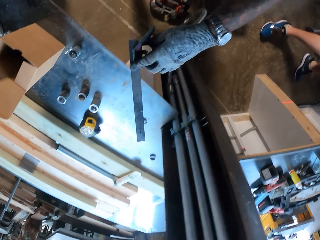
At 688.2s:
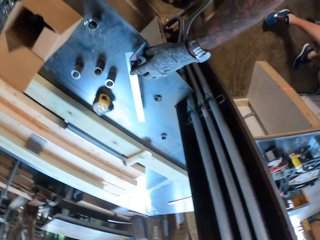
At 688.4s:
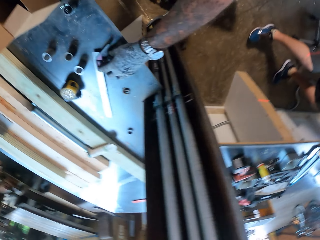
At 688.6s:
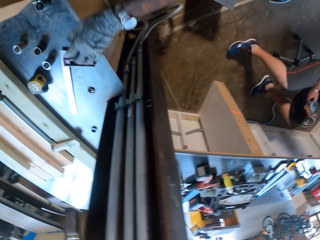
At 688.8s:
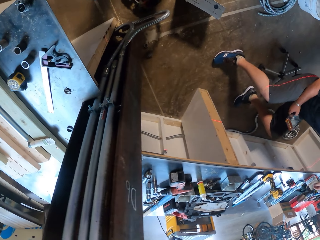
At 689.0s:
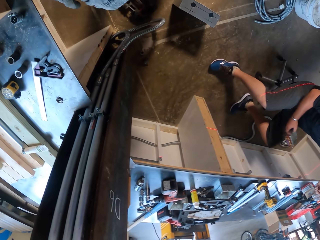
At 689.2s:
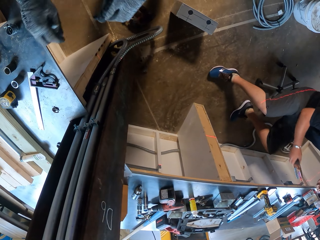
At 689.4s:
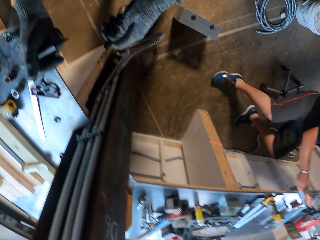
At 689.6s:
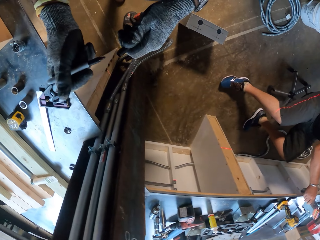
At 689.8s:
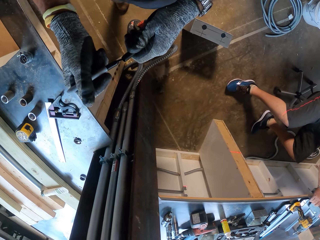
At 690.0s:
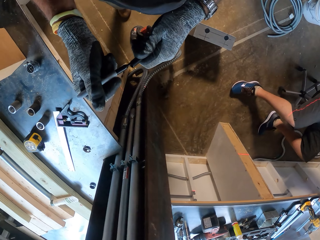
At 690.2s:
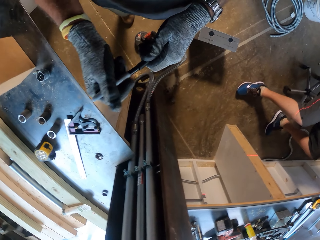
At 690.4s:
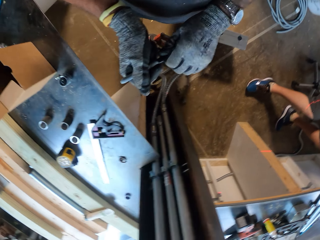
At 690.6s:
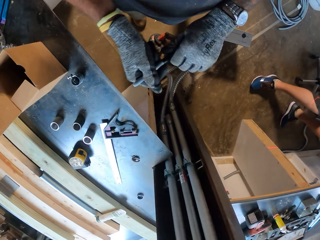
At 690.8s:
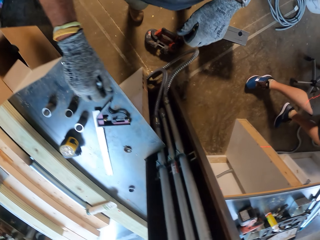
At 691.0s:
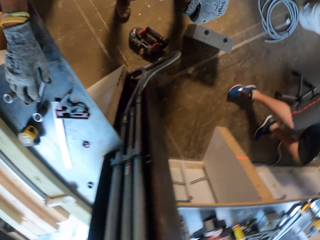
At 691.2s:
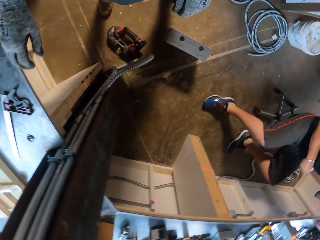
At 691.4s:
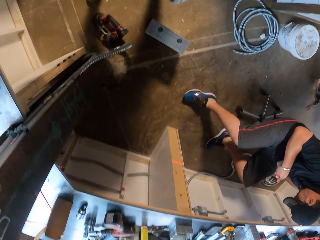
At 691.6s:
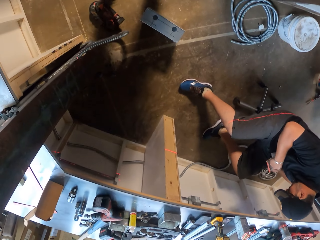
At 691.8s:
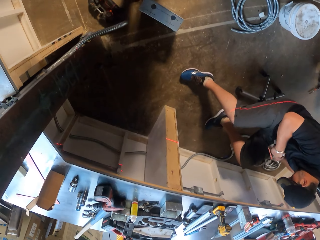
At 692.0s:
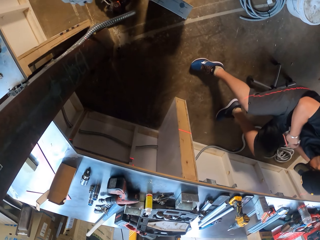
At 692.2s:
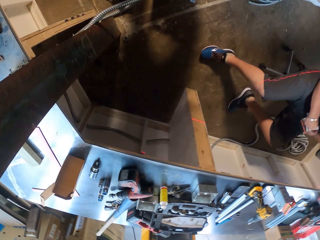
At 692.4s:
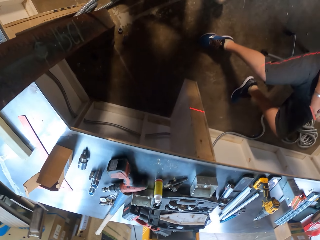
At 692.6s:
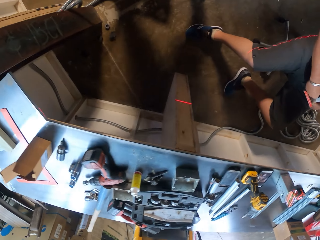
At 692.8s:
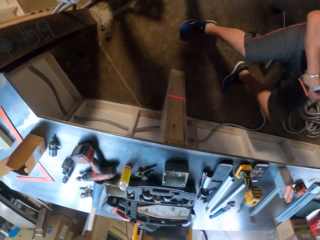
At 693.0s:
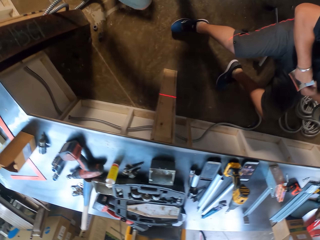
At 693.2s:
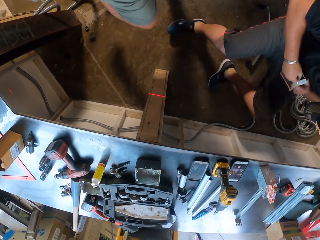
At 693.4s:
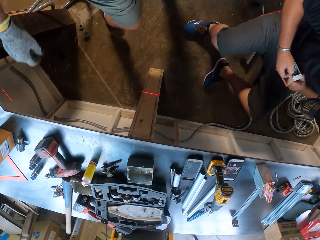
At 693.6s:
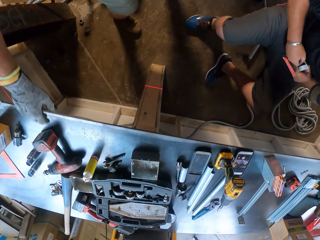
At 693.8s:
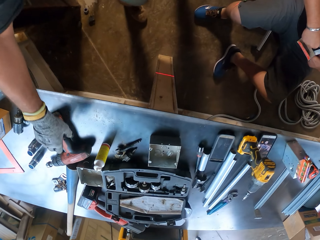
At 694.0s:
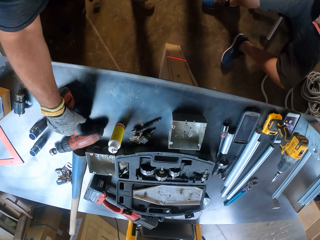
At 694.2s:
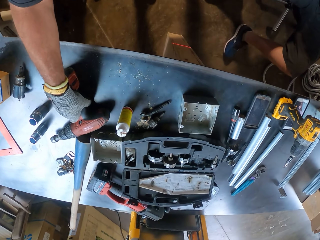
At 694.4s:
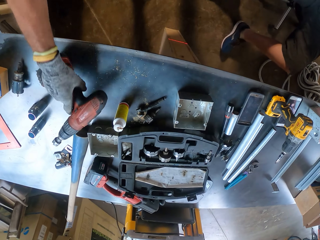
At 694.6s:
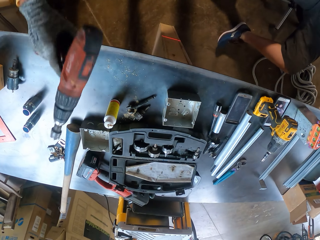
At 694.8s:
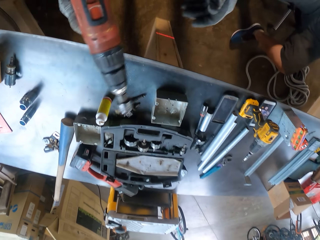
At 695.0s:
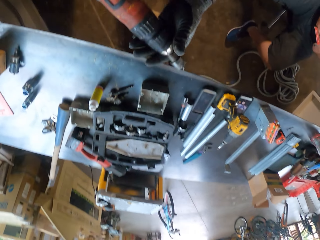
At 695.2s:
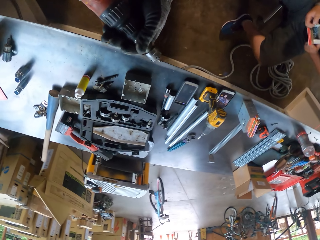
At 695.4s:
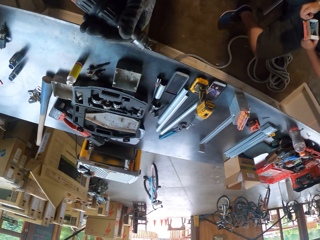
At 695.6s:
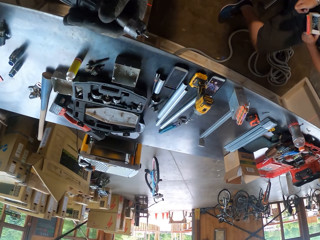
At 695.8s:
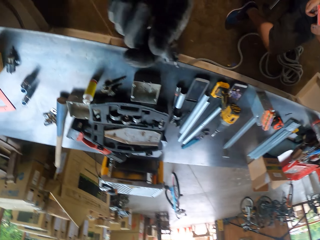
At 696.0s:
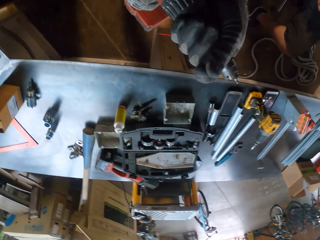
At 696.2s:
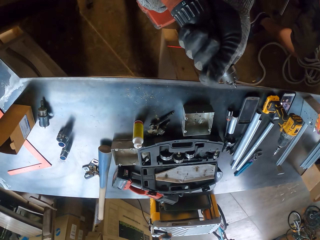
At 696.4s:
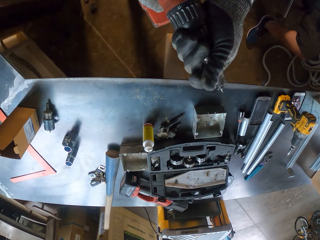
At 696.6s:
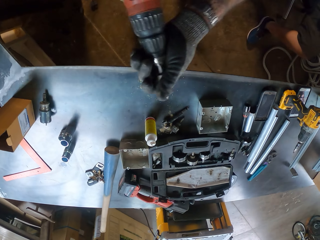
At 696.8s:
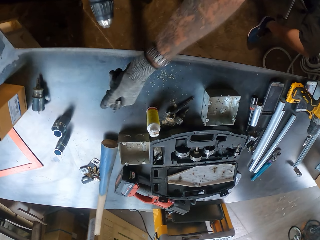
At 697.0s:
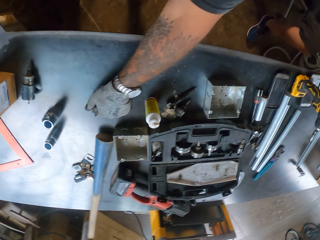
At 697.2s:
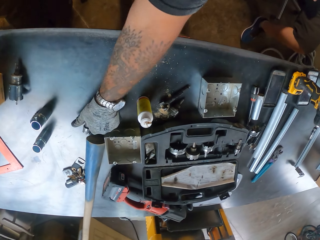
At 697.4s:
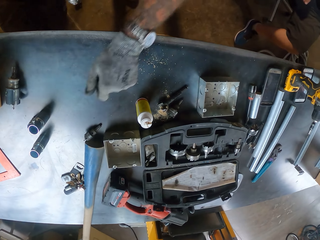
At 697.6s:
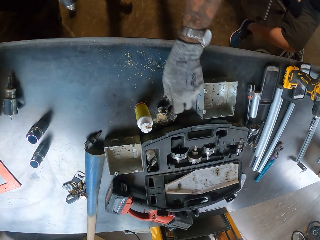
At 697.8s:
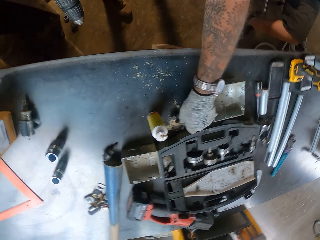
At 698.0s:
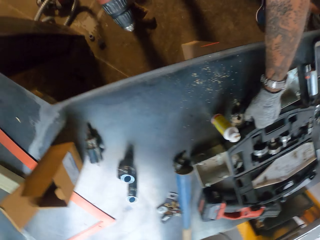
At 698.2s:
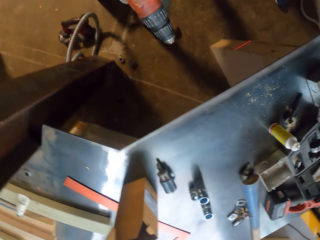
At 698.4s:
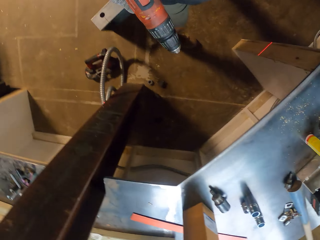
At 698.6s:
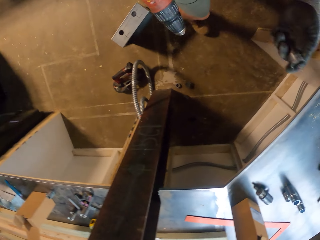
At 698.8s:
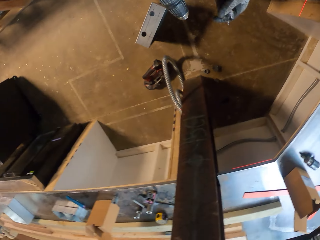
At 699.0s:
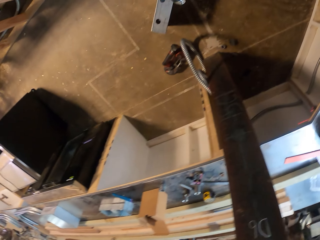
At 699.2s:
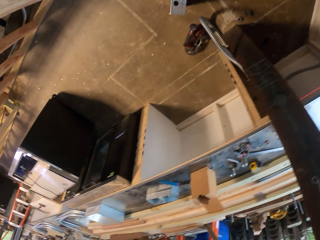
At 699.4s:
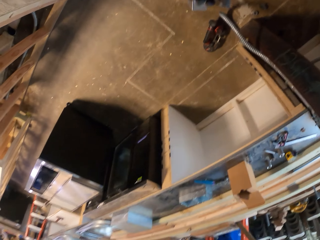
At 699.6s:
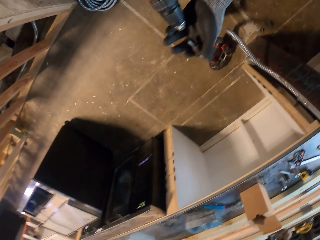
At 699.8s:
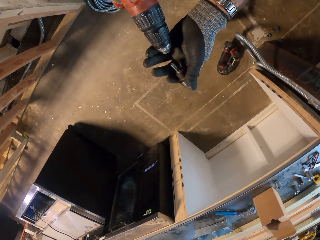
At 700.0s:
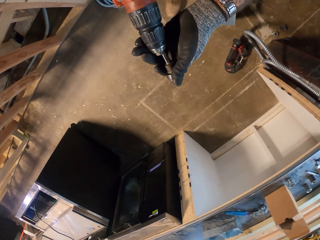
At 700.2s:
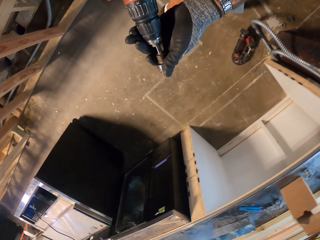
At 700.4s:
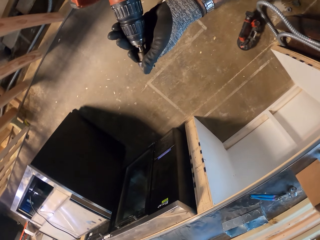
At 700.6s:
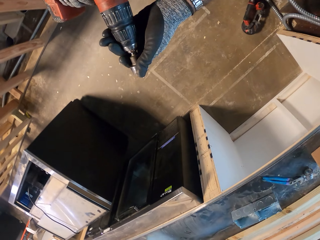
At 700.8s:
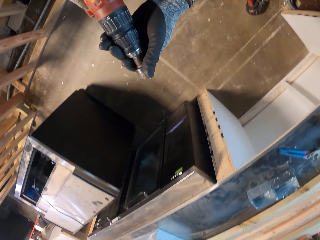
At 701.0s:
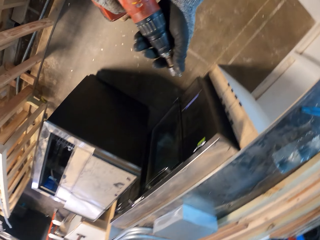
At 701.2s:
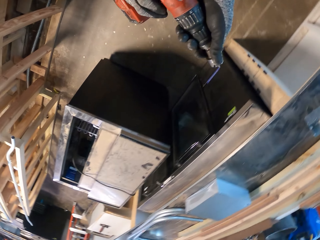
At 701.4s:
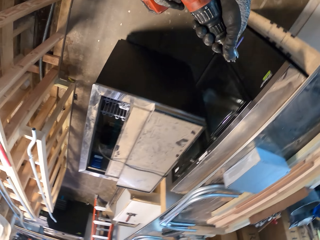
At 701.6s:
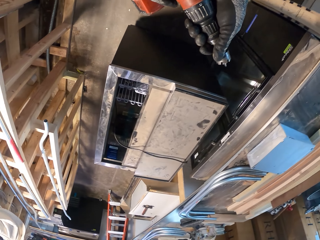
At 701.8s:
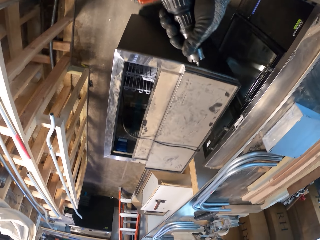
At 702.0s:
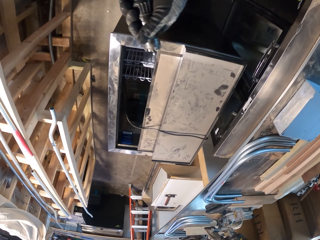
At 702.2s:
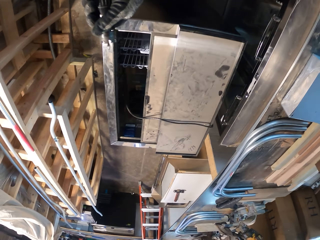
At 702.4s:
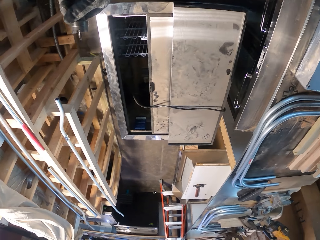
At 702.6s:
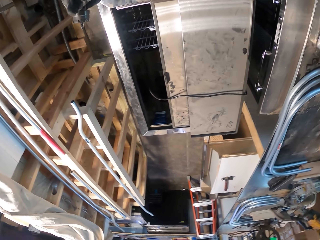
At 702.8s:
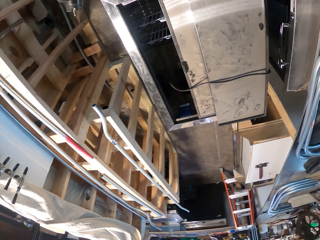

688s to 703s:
The camera wearer places the ruler on the table. They close the marker pen with the lid. They place the marker pen on the table. They pick up a cordless drill from the table. They open the cordless drill. They remove something from the drill. They place the opened cover on the table. They attach a keyless drill chuck on the cordless drill.

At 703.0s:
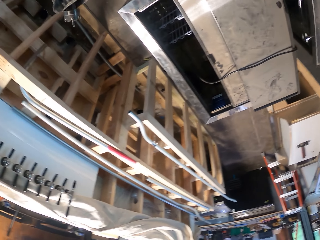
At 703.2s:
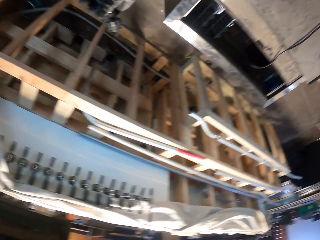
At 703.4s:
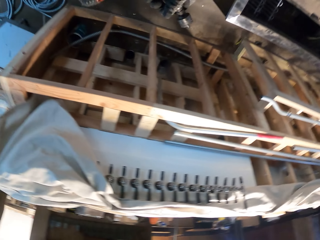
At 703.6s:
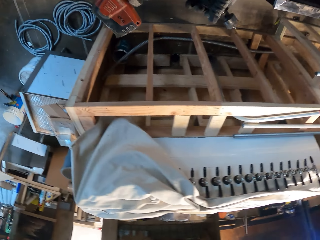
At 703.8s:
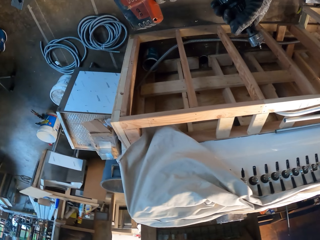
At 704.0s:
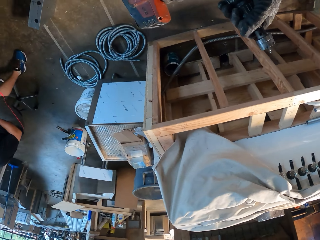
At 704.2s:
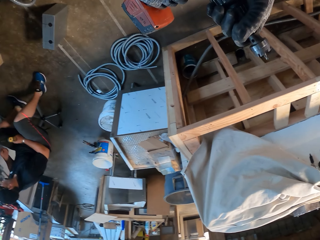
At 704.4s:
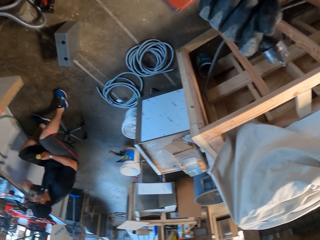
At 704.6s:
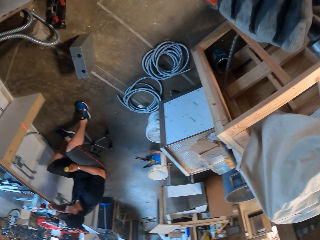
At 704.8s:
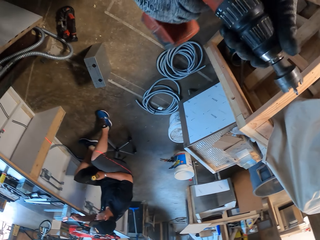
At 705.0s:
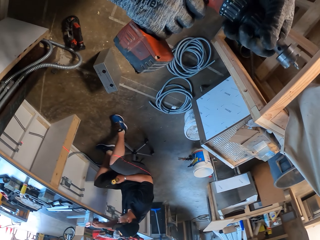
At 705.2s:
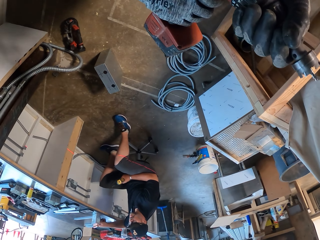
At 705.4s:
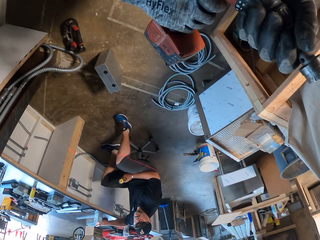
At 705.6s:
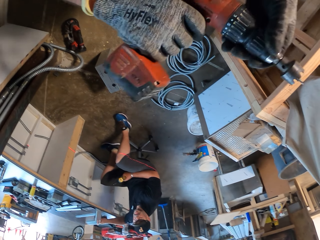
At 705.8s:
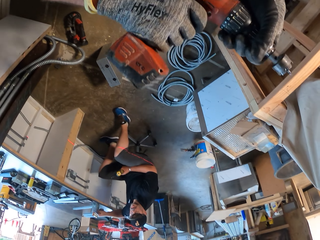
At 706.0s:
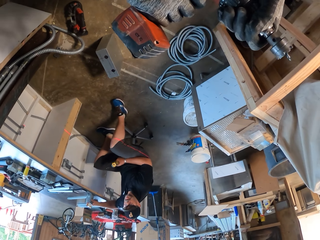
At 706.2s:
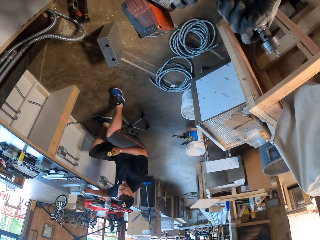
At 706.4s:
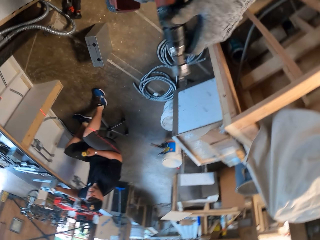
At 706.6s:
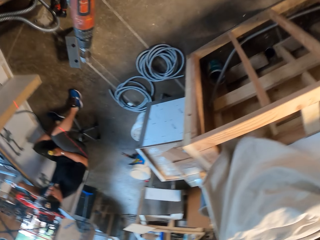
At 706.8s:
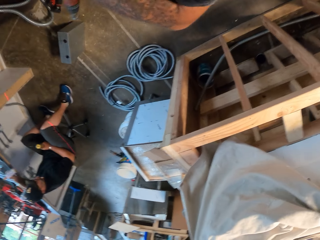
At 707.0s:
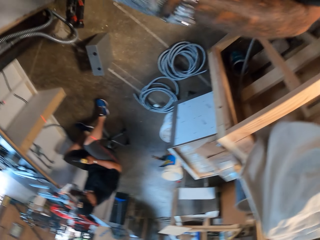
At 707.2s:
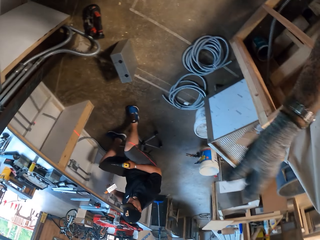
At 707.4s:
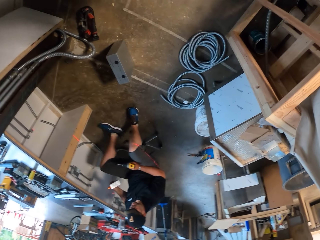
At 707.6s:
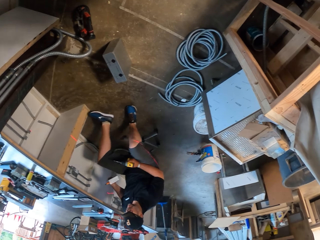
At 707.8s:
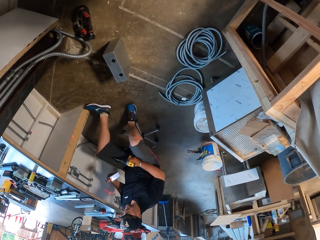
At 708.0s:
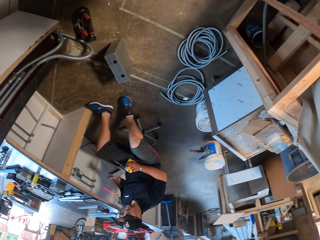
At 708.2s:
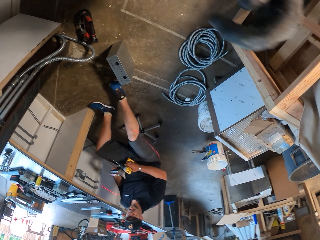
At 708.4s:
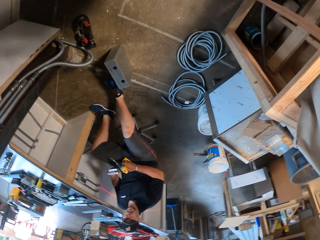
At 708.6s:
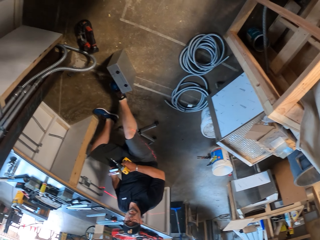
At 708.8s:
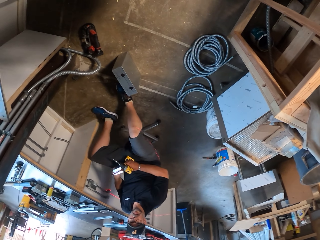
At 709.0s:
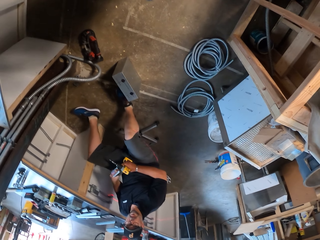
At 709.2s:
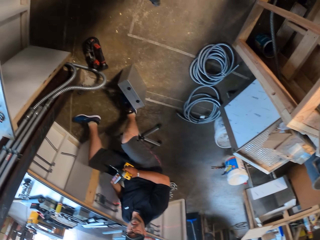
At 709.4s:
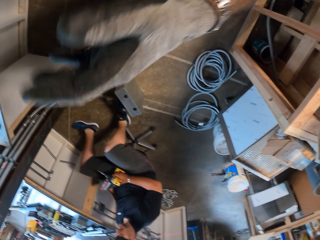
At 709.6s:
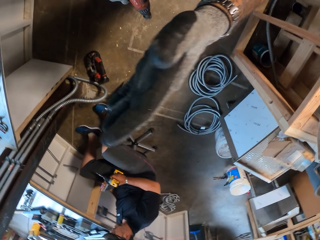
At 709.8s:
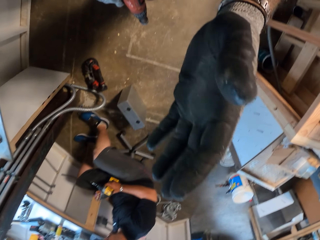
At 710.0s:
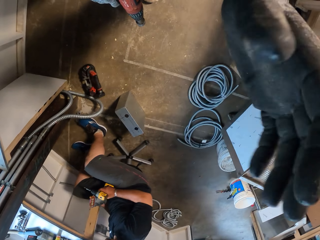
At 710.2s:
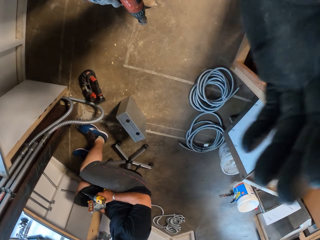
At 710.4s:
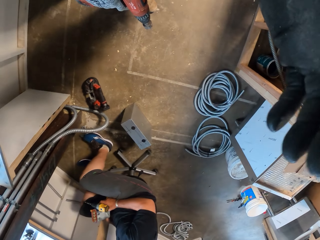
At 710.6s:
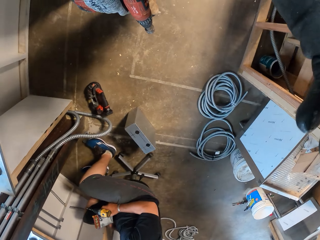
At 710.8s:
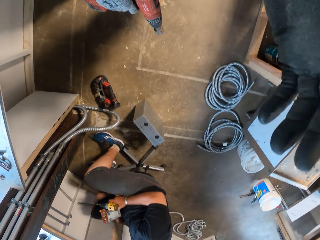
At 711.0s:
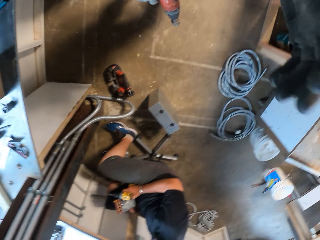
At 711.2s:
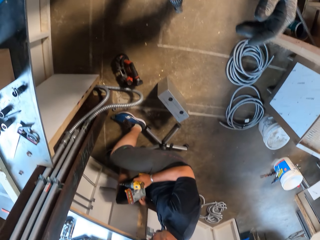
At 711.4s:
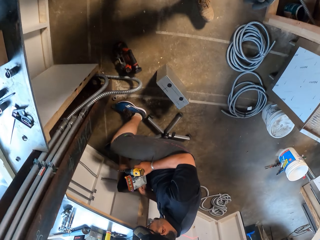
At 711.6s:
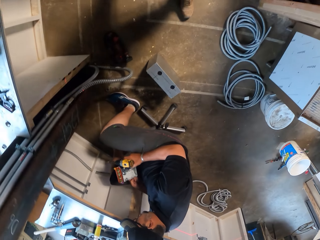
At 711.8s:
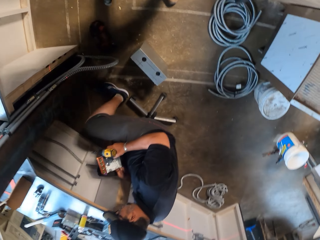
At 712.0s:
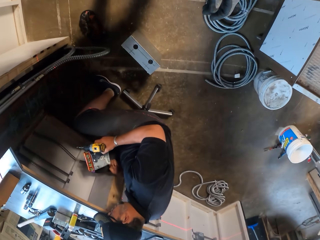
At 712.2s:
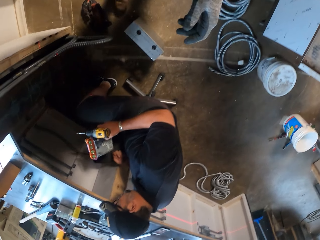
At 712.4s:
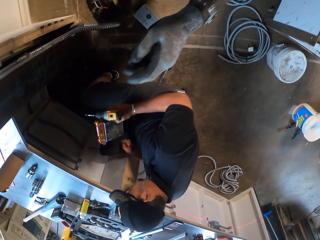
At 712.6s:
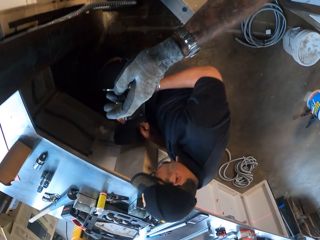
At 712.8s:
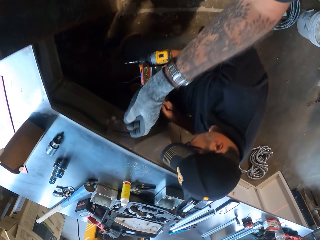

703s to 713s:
The camera wearer tightens something. They lift the left hand. They move the left hand.
